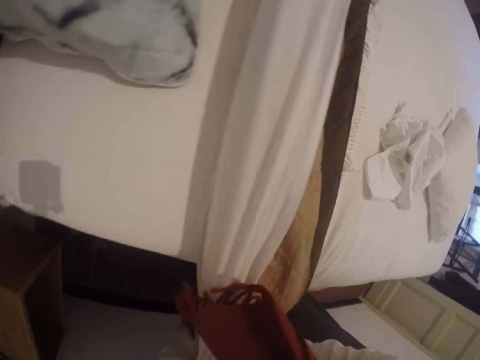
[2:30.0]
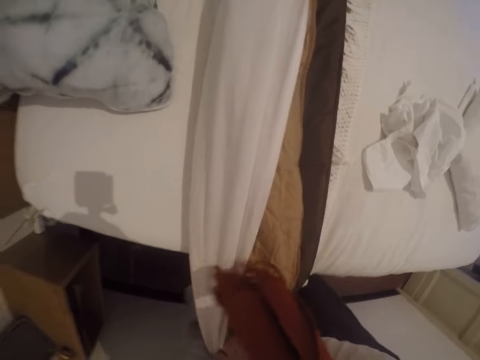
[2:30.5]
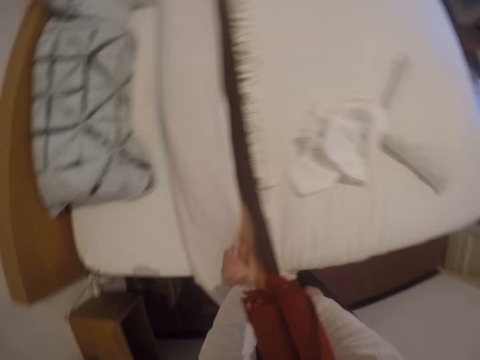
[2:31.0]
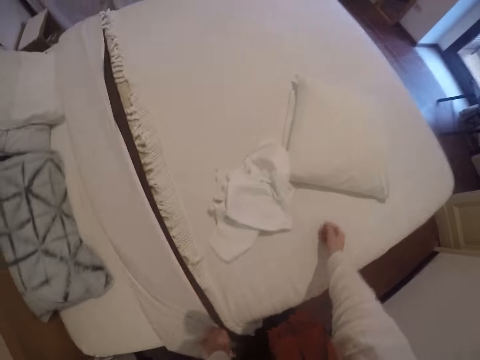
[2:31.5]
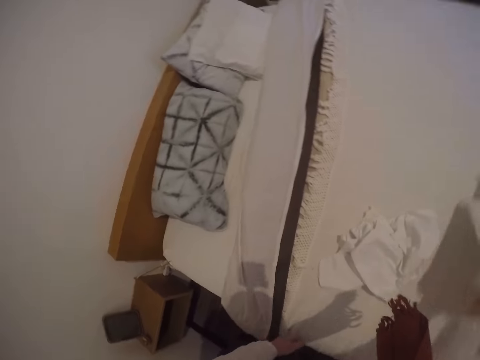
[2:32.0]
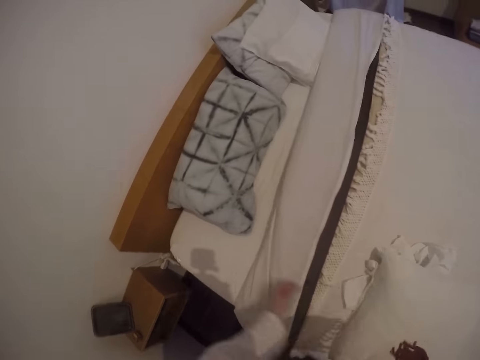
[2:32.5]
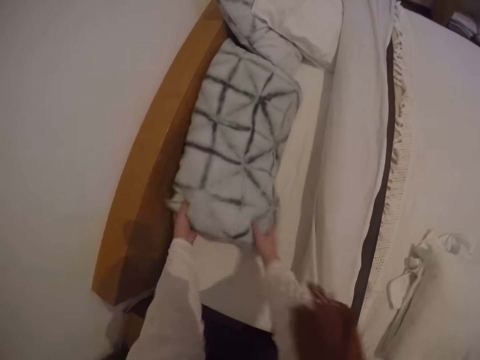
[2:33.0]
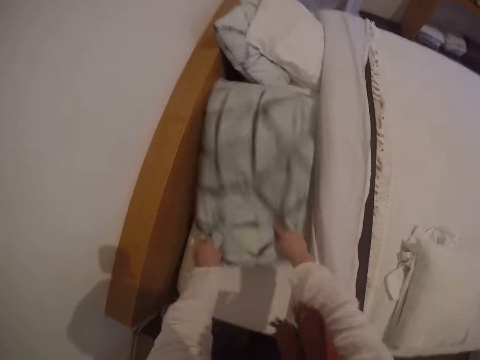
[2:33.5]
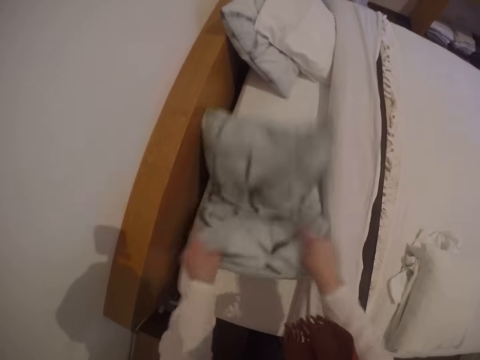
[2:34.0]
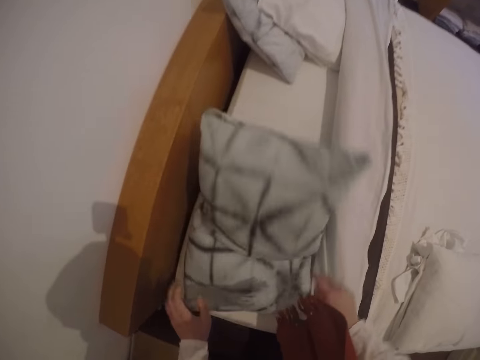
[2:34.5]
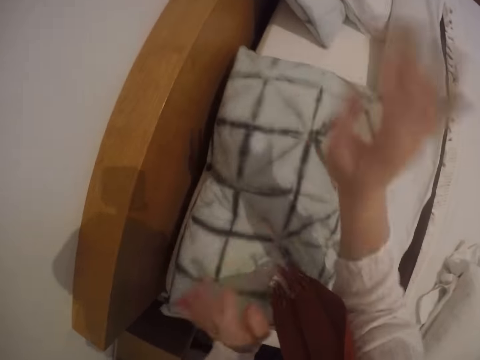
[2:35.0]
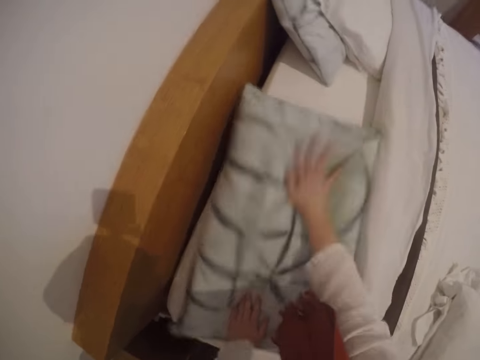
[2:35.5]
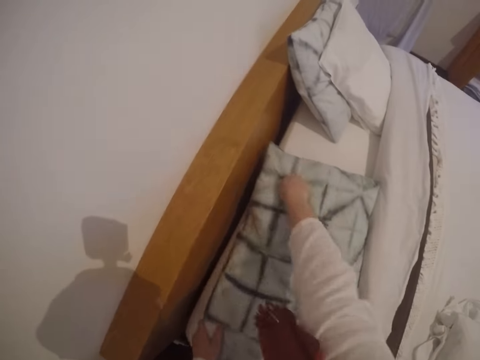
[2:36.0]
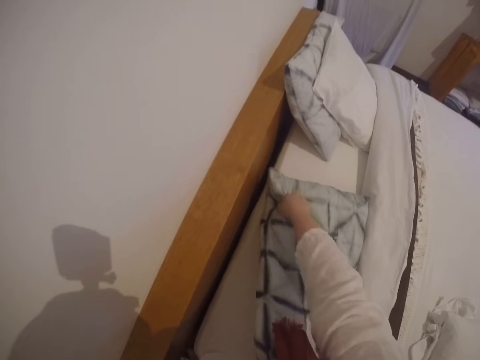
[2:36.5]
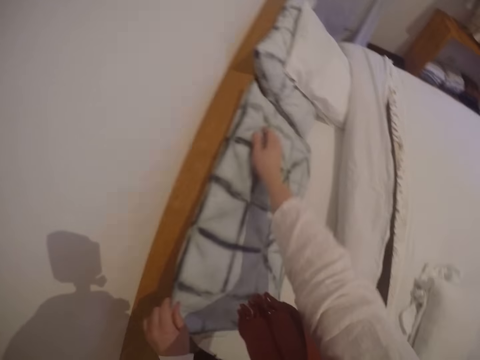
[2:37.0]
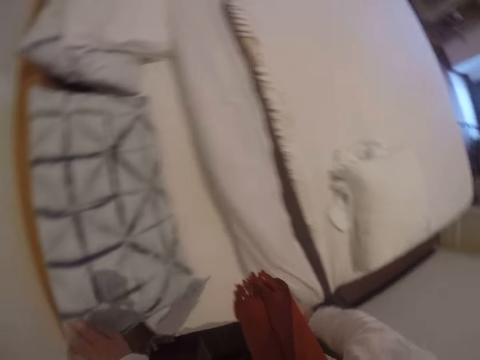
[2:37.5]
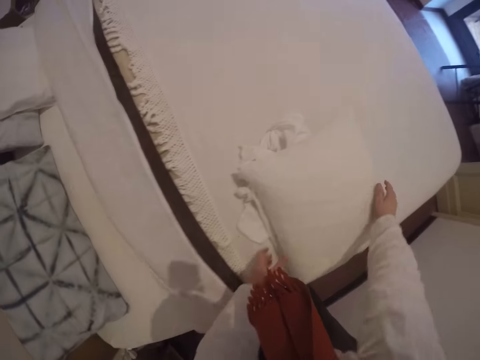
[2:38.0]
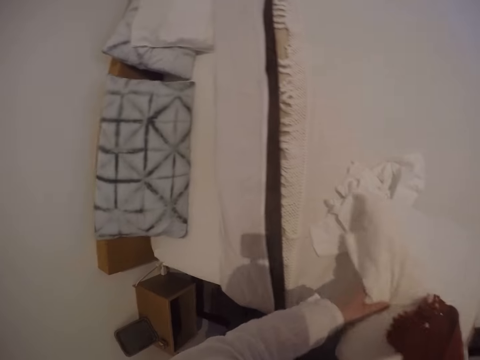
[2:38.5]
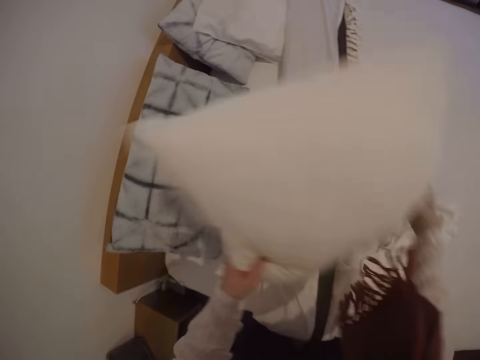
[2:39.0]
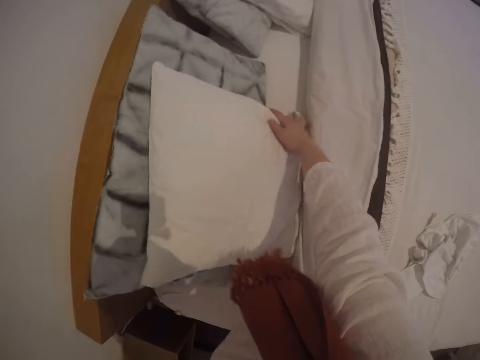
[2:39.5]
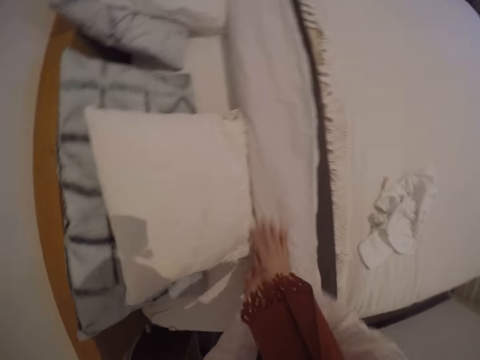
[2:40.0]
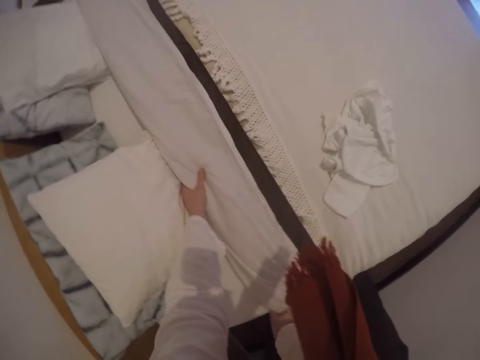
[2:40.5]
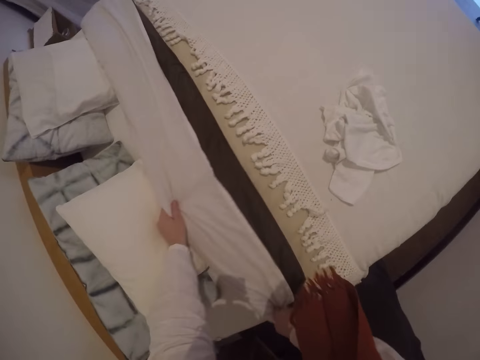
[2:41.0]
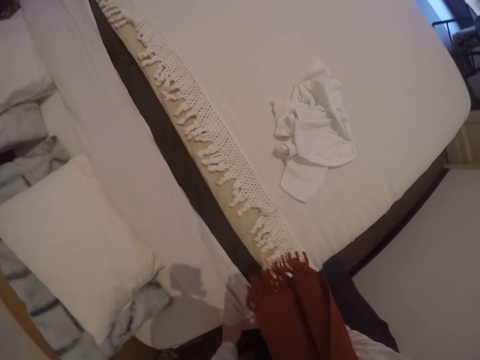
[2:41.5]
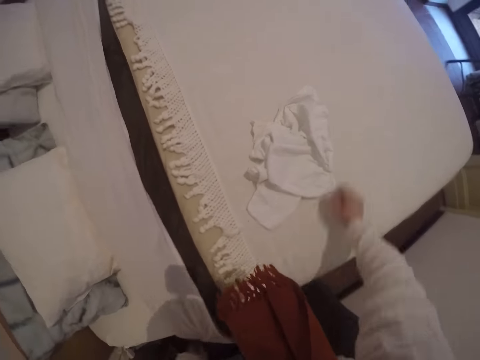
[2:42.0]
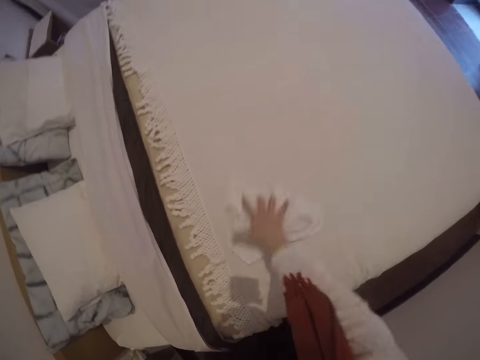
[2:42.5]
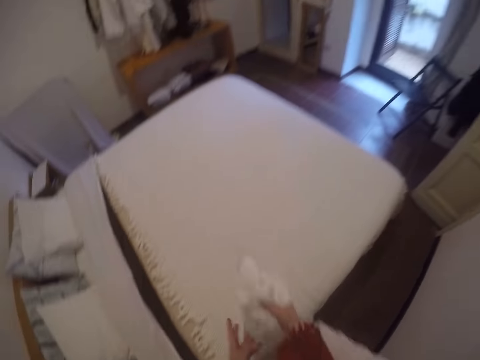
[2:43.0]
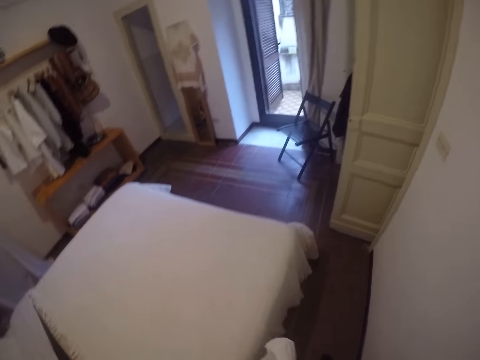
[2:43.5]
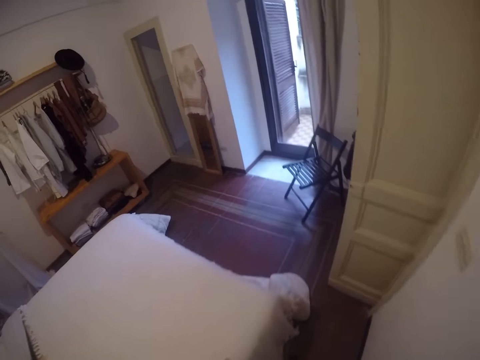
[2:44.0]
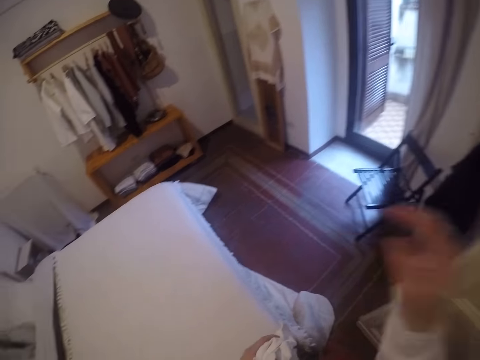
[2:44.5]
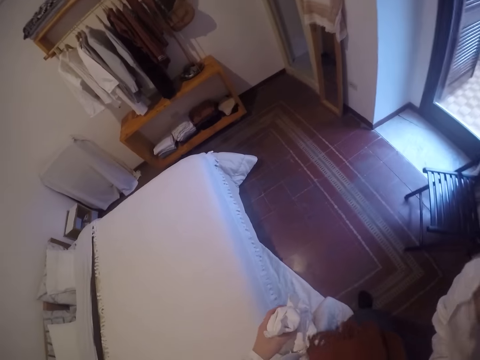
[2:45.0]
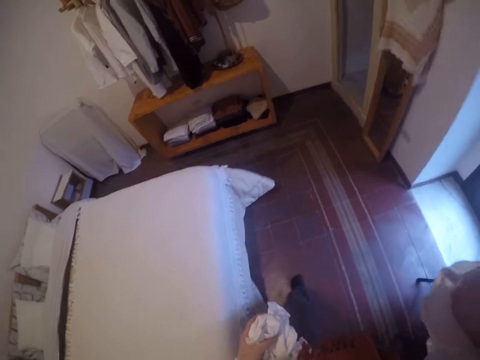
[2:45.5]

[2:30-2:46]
The camera wearer collects the other pillow and drops the pillow. They shake another pillow. They pat the pillow. They lean the pillow on the bed's headboard. They collect the other pillow. They place the pillow against another pillow. They adjust the bedspreads. They pull the duvet. They collect the folded pillowcase on the bed. They walk around. They do something.
